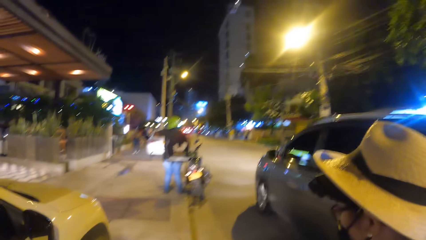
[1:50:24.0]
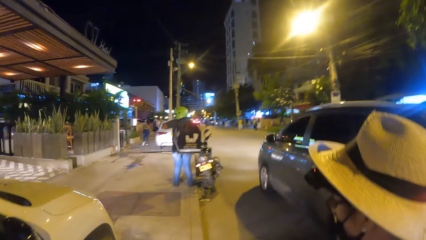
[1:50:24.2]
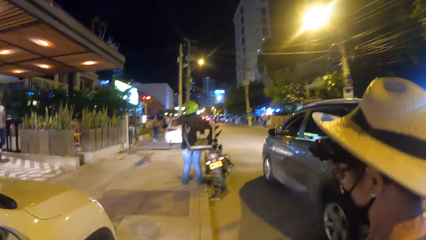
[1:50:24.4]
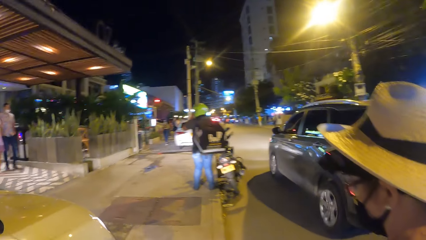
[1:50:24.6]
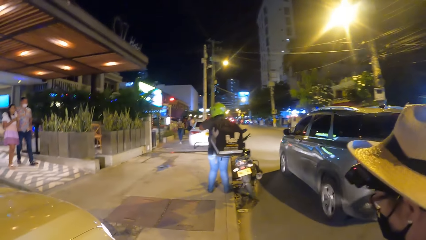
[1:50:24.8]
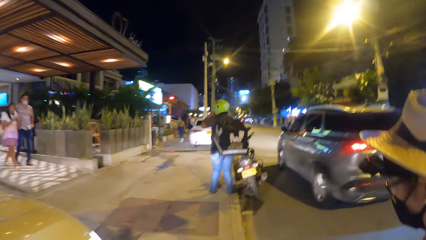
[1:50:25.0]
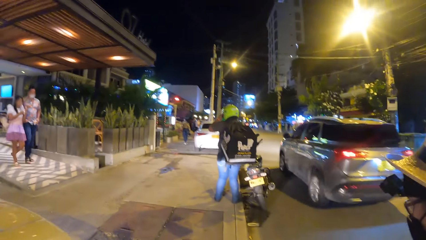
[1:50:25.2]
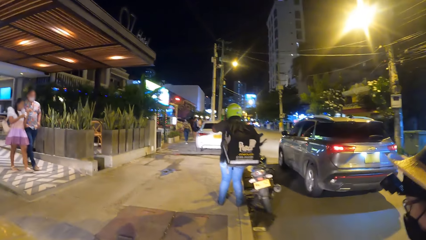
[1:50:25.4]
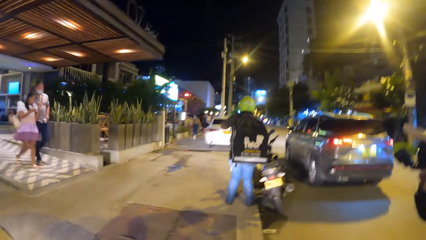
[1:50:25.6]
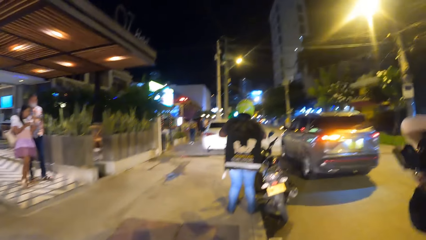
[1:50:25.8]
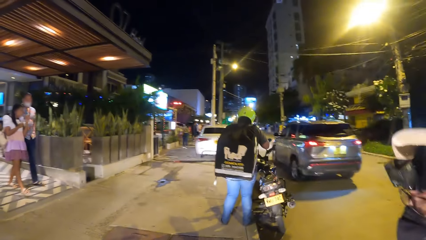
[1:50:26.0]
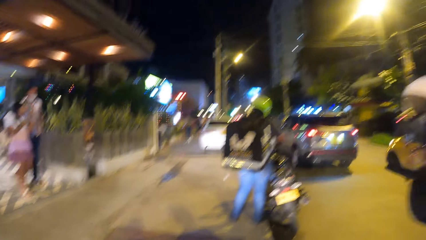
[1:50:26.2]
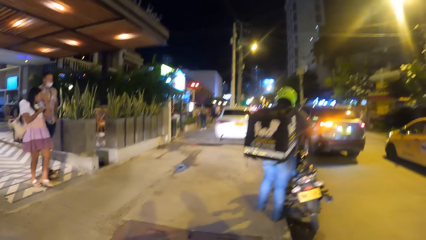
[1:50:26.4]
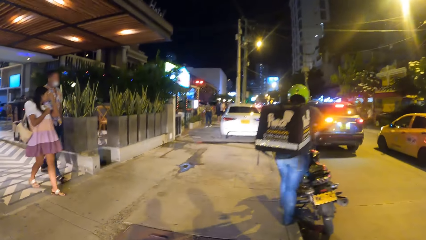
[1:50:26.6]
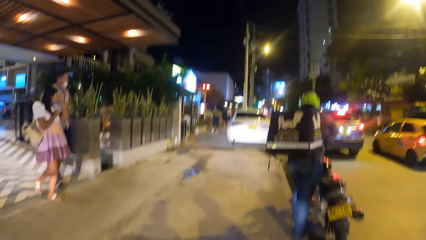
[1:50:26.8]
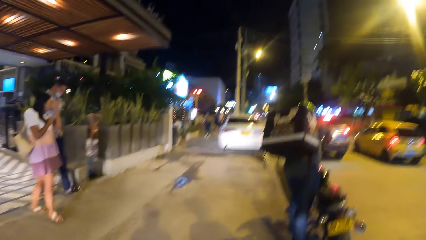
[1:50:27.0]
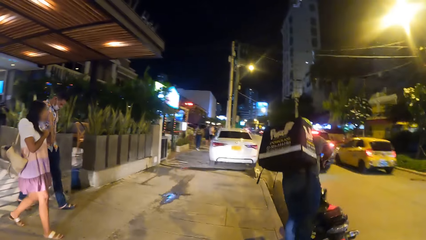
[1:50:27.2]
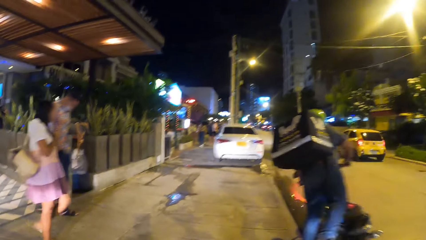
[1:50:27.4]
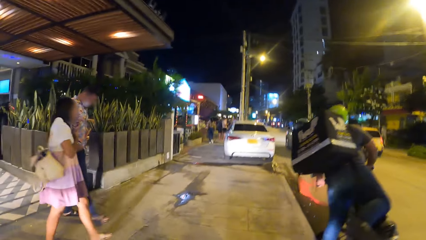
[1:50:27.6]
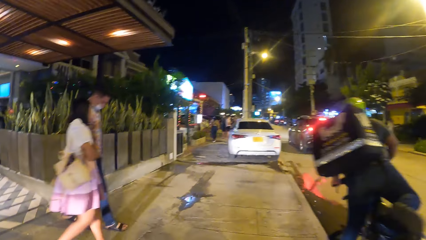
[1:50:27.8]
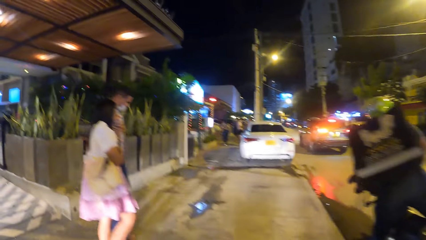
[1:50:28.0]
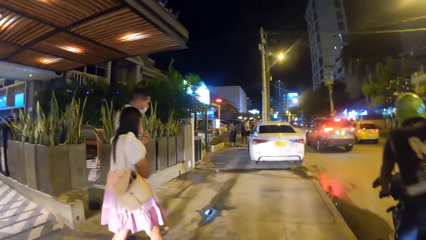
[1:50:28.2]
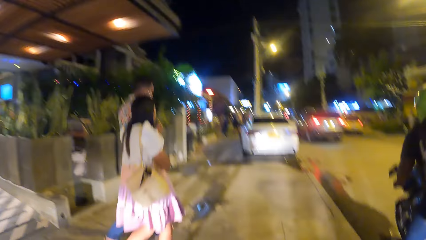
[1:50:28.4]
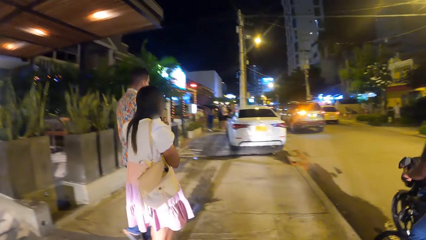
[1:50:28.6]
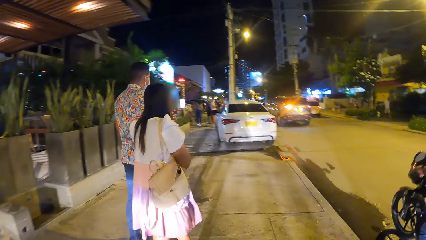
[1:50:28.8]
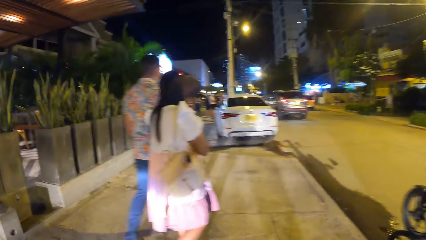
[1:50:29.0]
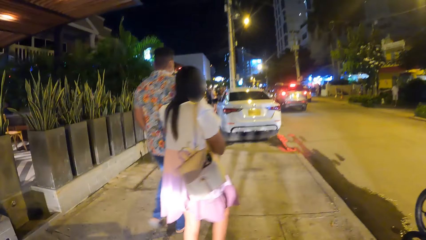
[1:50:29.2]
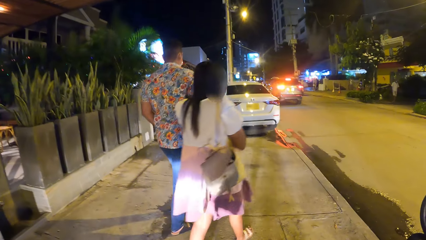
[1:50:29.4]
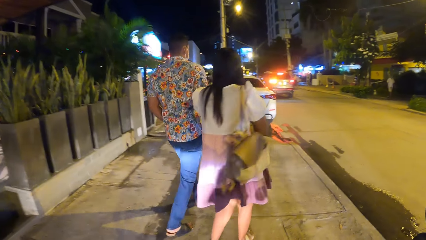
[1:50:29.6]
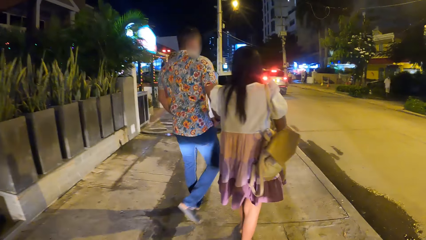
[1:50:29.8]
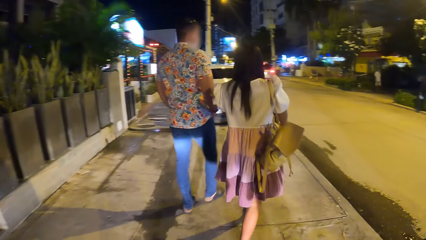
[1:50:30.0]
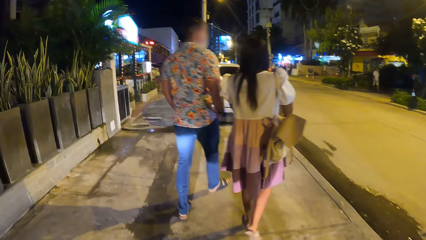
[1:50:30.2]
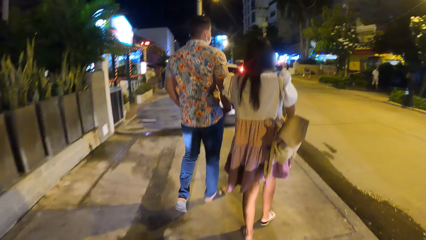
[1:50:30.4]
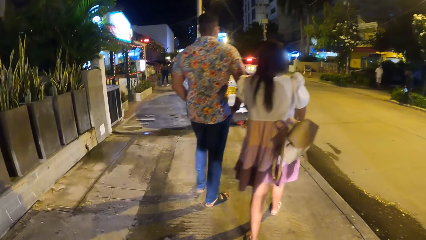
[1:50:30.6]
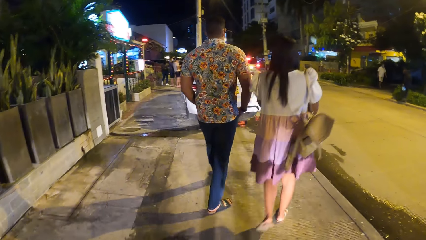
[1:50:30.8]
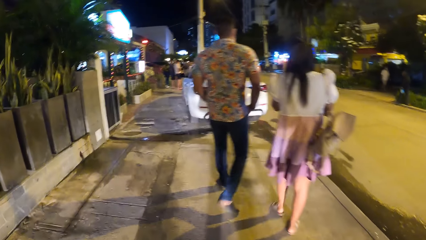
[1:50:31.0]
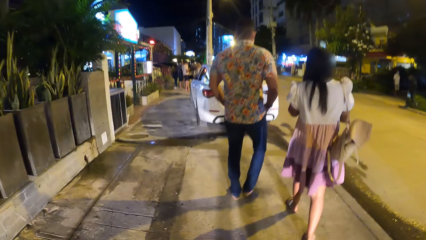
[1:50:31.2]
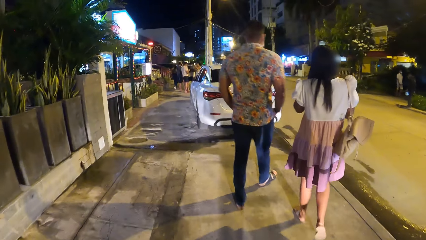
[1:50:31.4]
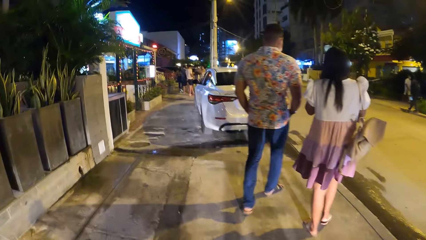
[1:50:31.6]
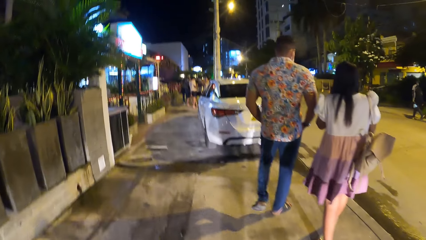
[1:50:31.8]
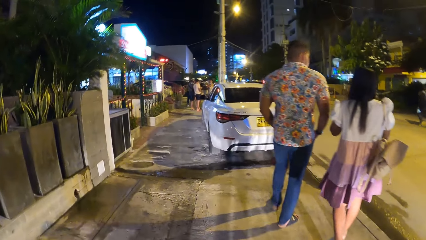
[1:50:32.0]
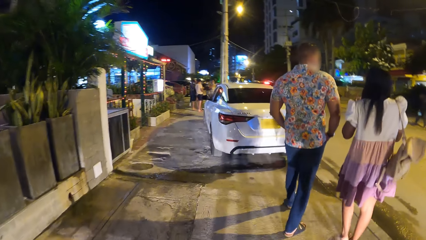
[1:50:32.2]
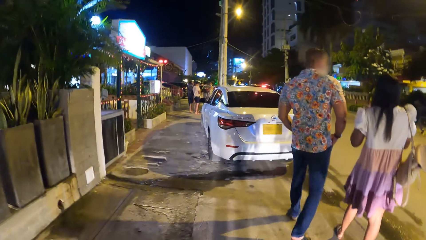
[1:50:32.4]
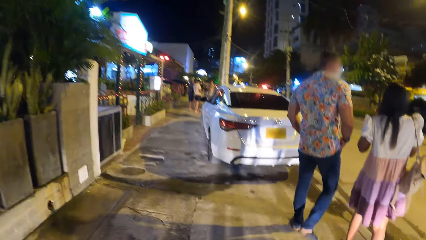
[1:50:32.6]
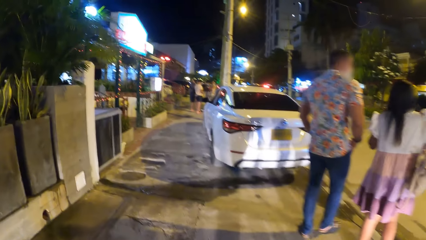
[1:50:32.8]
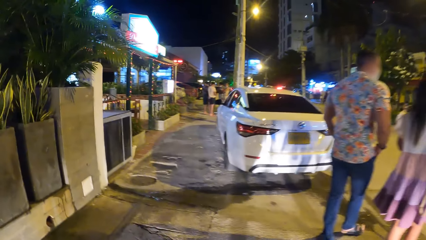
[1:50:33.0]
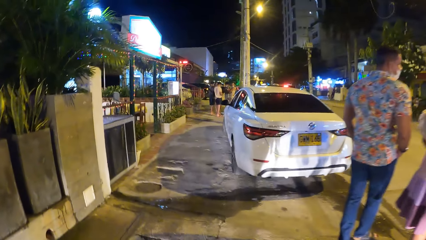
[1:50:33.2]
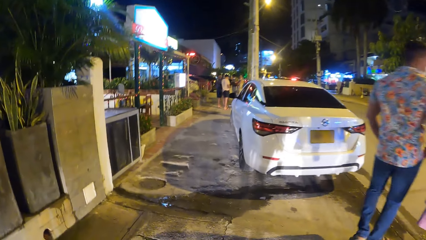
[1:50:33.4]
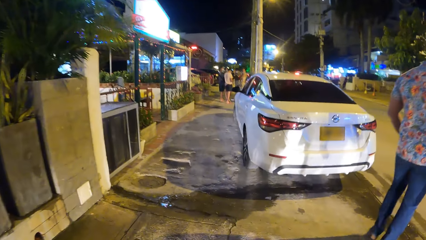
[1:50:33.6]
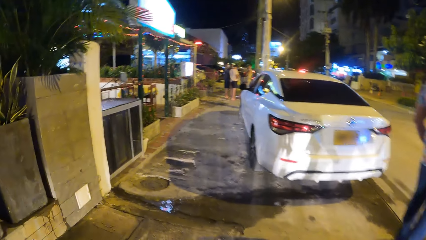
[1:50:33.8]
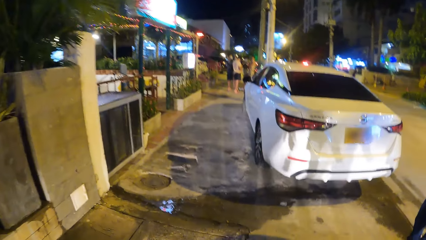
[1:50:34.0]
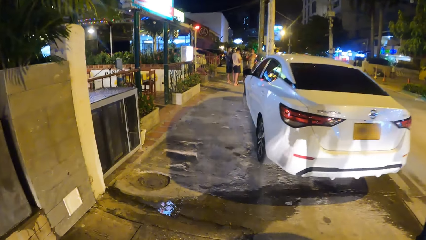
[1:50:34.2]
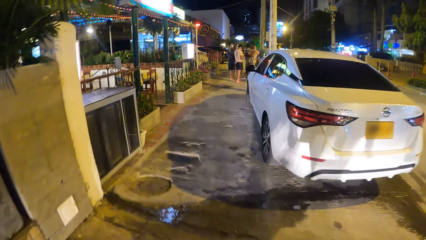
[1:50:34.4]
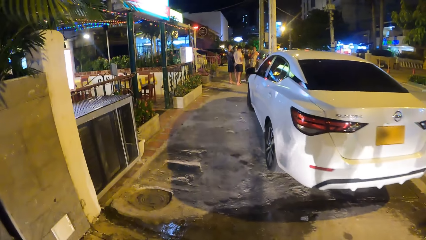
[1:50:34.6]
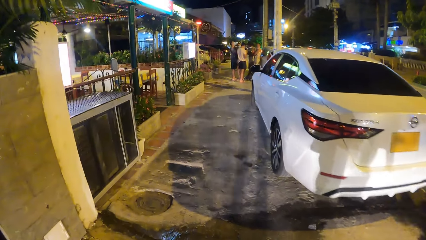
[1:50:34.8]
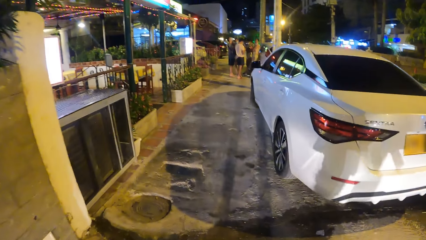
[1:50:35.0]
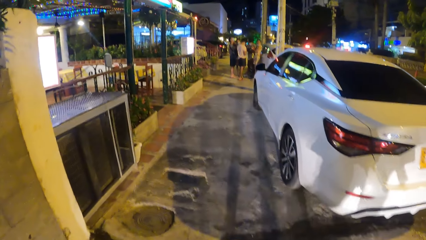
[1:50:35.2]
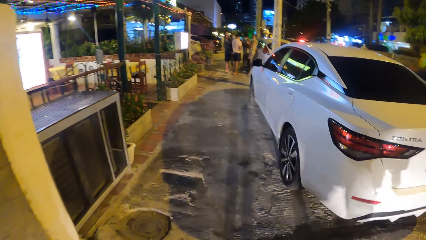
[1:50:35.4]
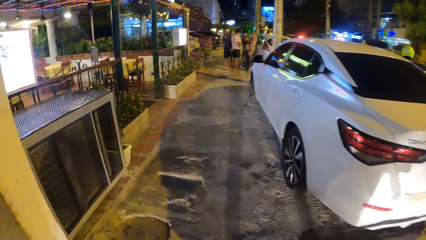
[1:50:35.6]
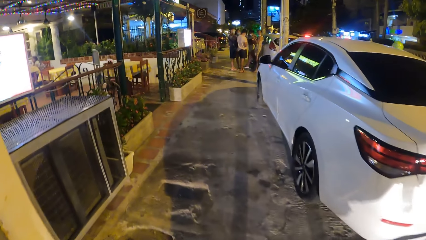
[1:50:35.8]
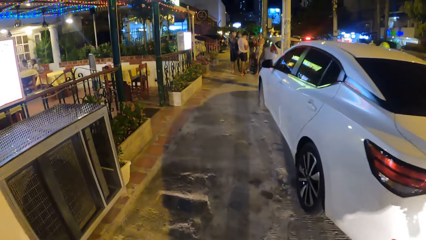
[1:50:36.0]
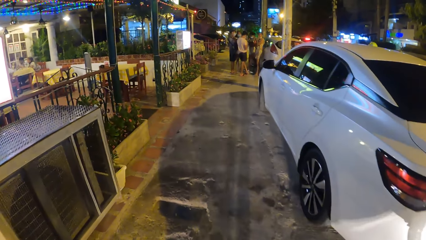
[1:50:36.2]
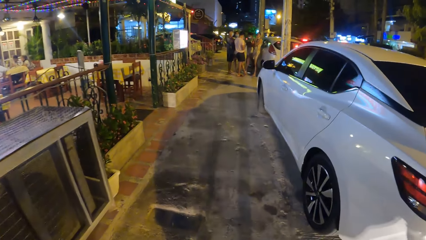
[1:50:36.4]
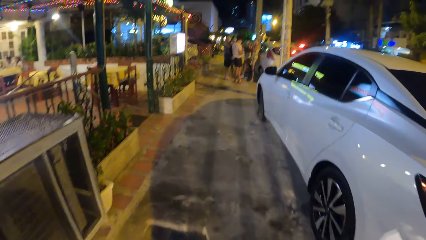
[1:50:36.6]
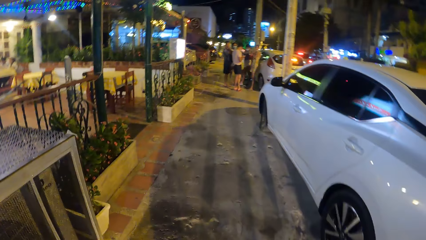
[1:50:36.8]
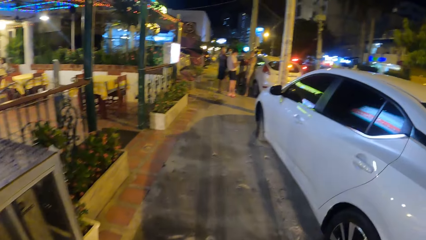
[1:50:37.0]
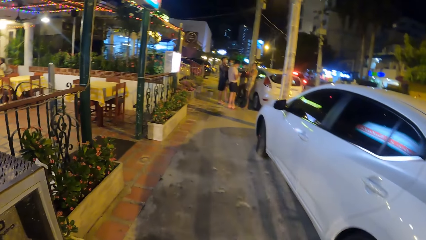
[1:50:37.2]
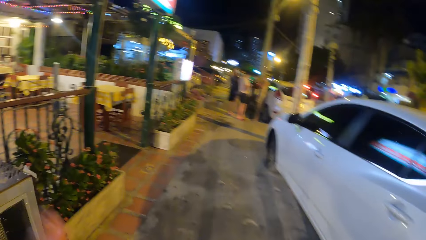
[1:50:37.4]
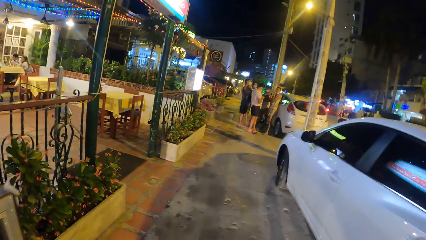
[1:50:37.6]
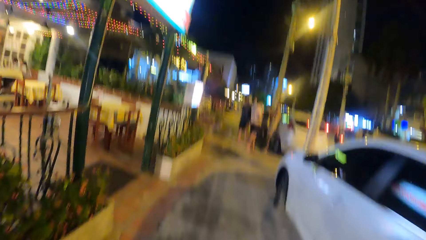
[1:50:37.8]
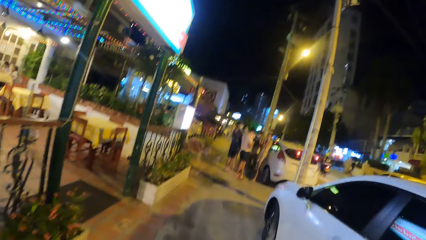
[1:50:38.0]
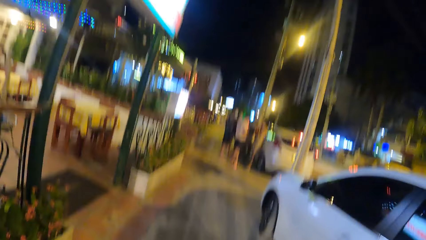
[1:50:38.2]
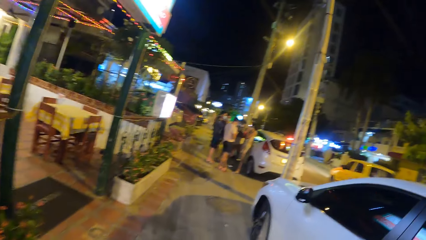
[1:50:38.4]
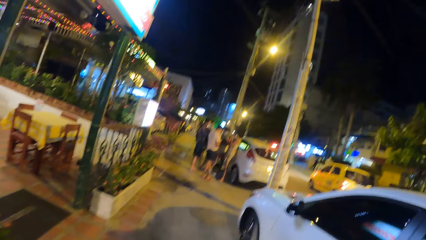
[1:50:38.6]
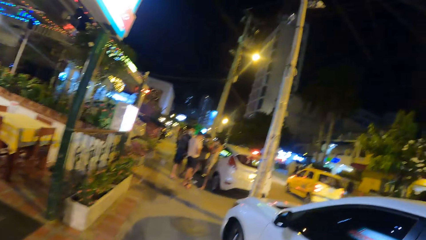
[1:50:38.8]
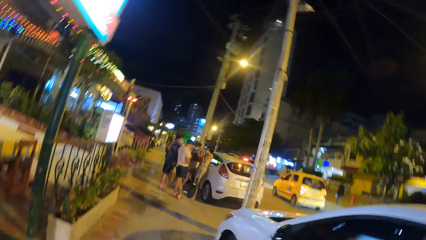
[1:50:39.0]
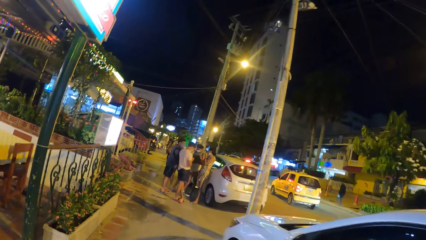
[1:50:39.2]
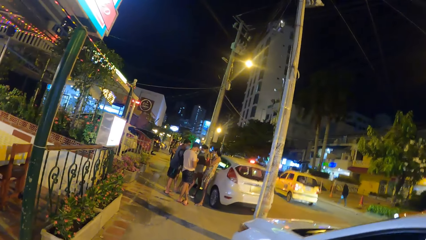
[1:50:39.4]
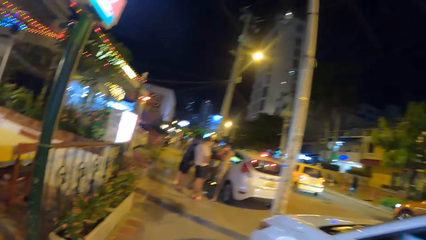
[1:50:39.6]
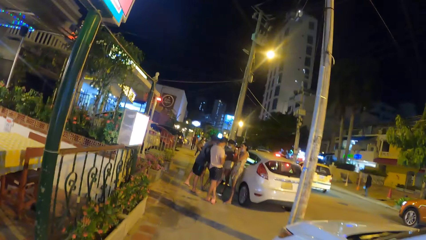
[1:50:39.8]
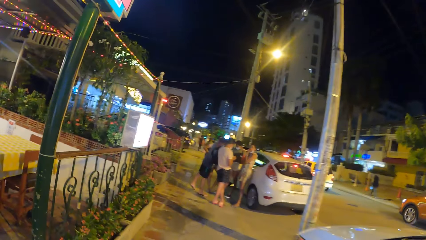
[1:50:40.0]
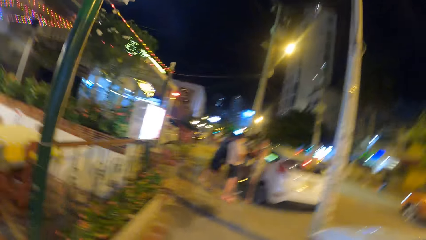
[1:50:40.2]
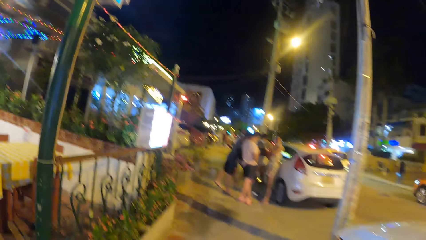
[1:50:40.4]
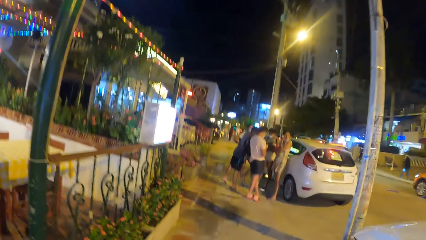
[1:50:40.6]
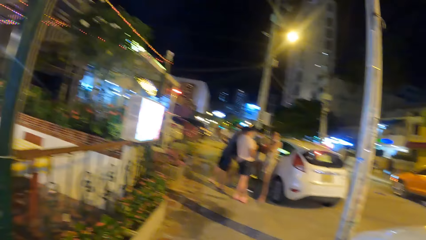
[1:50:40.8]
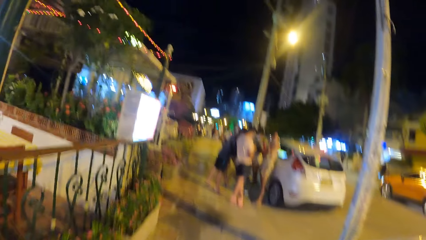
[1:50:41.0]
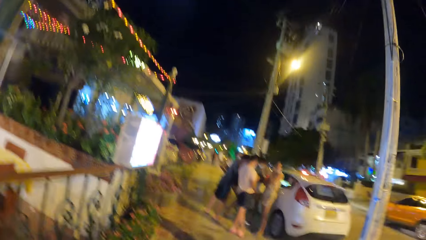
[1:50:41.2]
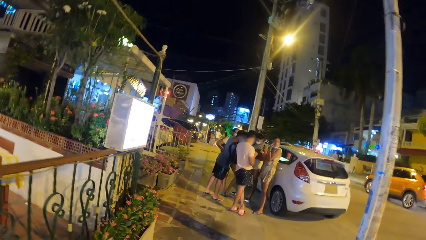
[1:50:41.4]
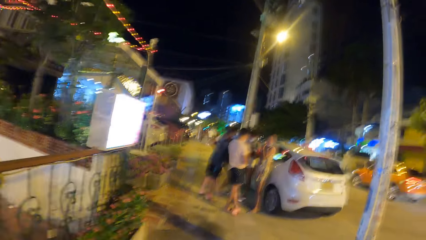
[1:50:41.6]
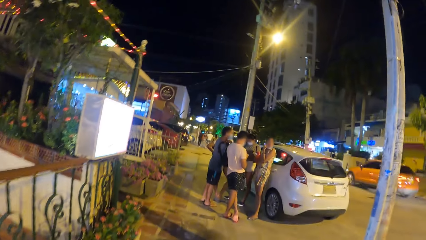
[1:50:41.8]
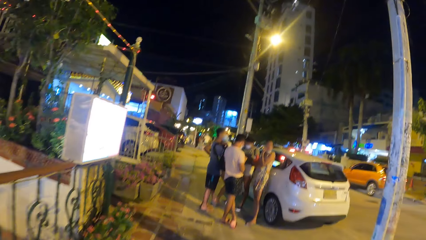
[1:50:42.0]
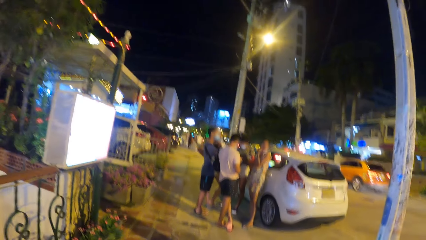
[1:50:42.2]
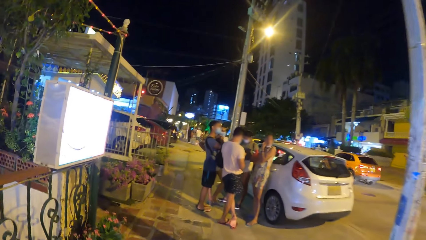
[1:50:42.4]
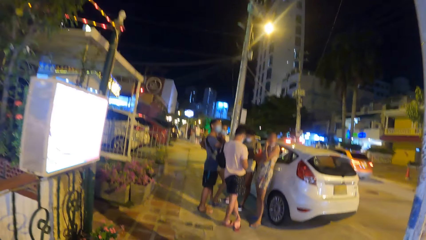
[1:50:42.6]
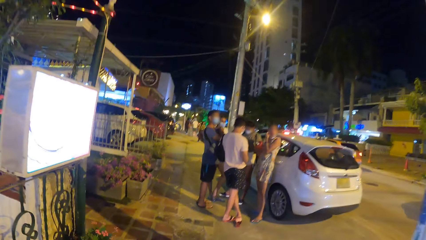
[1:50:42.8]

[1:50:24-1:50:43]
The camera wearer looks around. A person walks on the road. Another person walks on the road. The camera wearer walks on the road.
